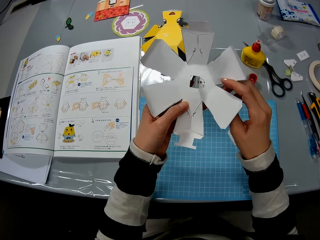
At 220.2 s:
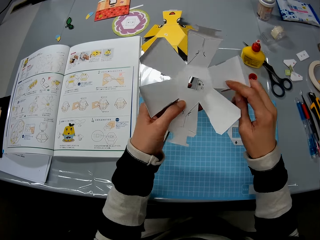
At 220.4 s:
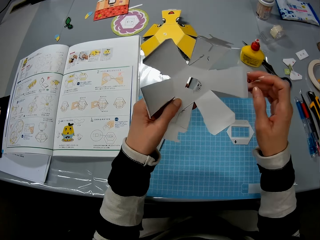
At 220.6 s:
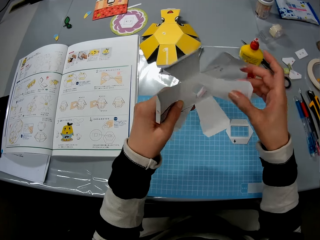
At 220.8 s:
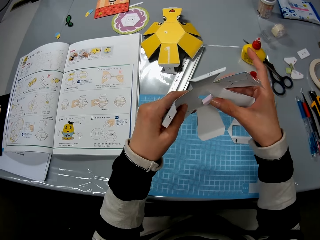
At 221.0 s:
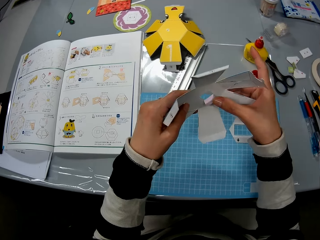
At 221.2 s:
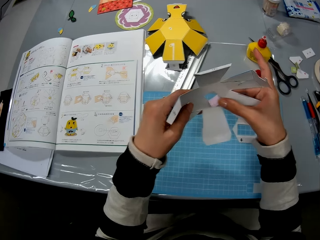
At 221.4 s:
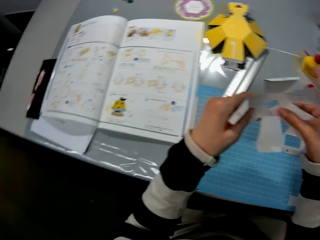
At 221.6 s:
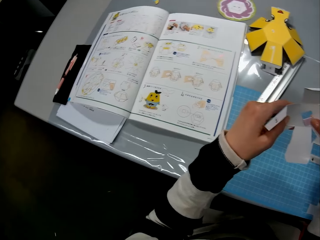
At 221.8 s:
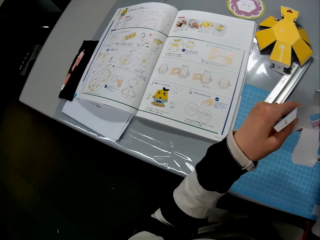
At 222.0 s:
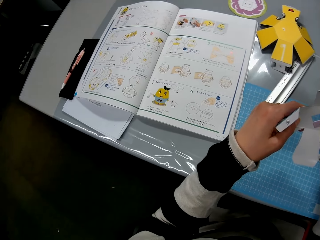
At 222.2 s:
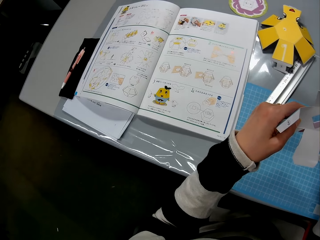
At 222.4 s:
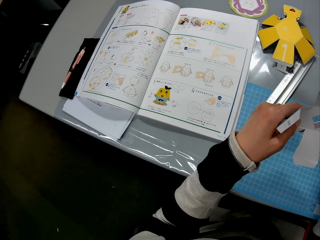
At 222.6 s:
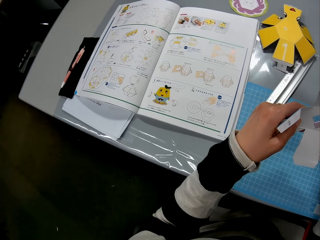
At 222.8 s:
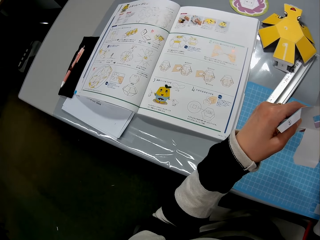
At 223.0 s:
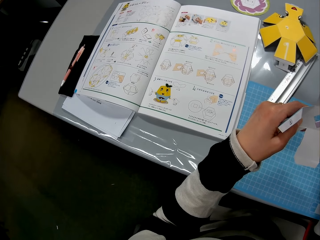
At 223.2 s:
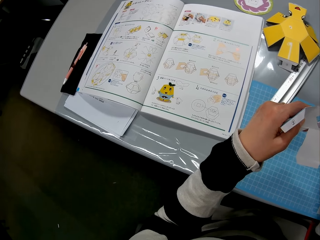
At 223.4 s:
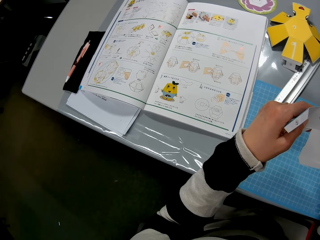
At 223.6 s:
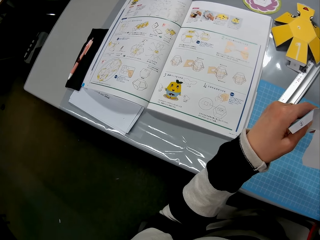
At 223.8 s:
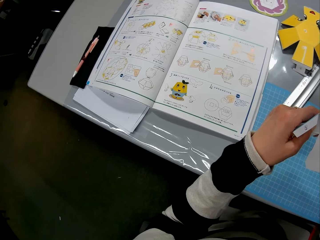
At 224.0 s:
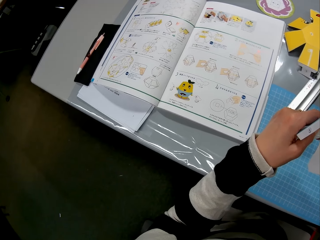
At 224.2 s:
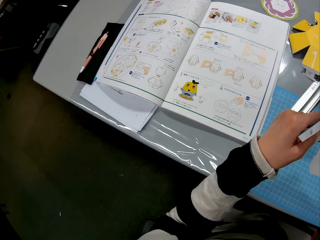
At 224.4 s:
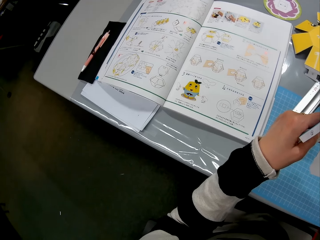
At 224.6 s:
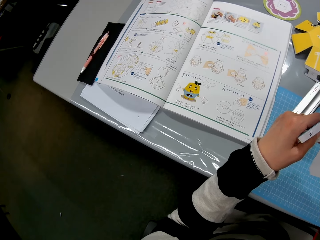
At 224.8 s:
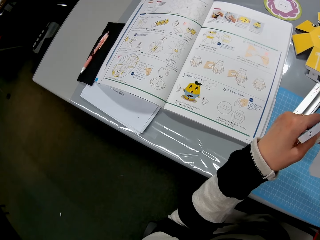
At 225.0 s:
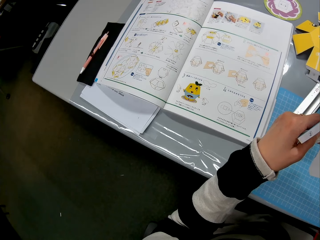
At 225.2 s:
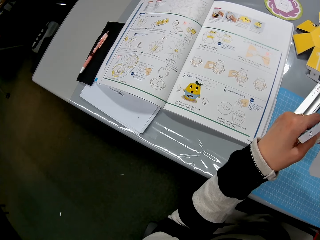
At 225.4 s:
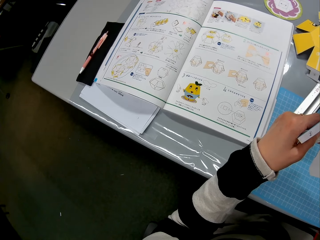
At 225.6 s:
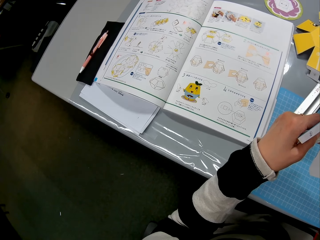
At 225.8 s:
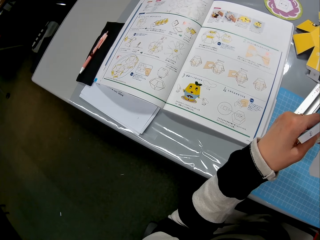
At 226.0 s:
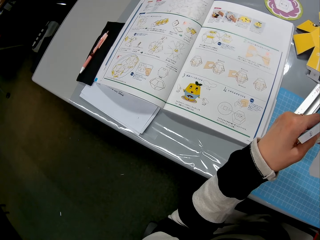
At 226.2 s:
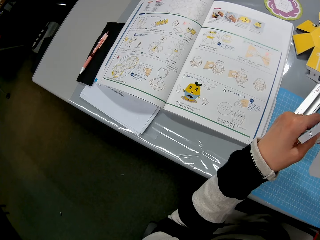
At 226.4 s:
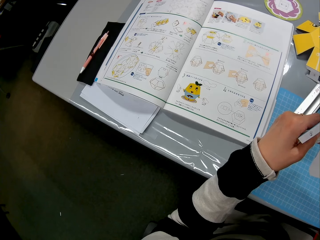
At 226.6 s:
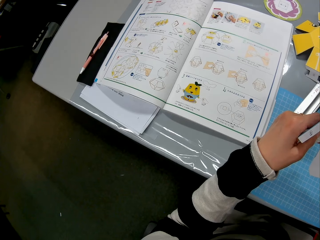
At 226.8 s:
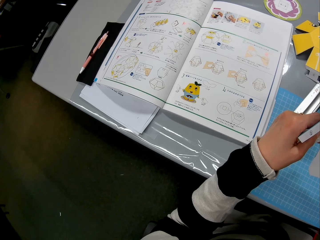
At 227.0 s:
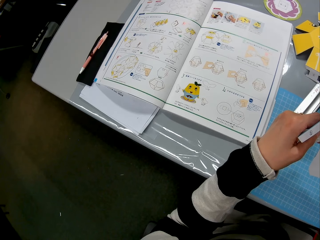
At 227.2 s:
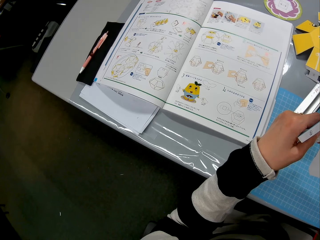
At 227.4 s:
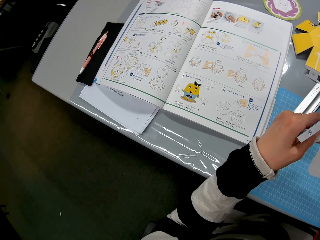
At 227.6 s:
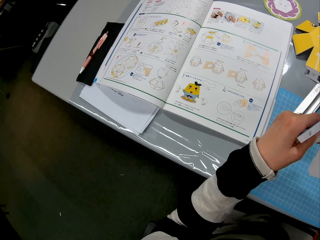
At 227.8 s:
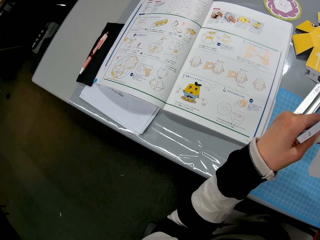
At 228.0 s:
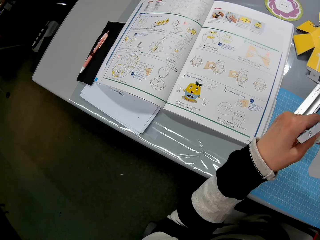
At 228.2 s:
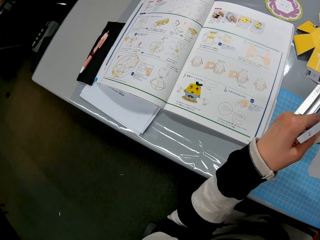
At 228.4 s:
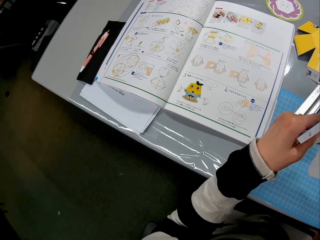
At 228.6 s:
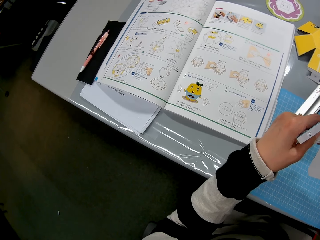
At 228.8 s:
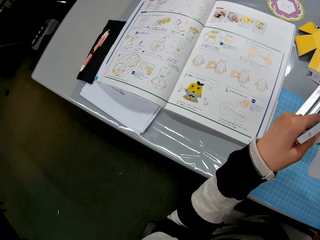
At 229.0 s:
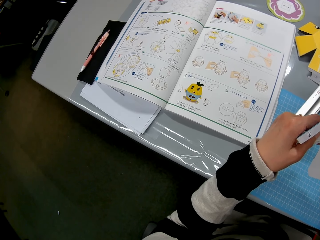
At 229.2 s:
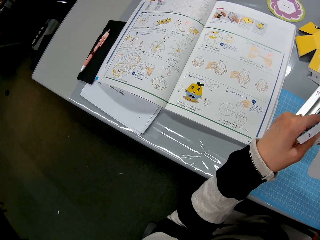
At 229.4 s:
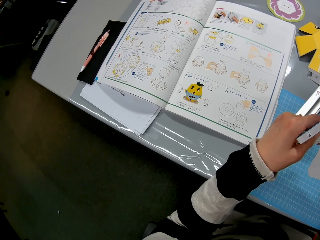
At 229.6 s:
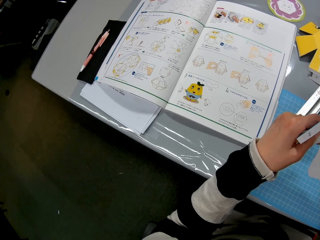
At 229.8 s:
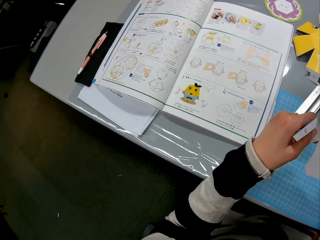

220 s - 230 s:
The camera wearer looks at the book.

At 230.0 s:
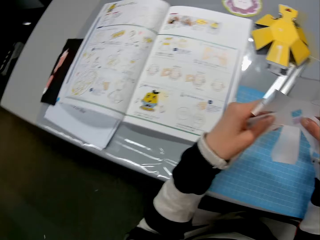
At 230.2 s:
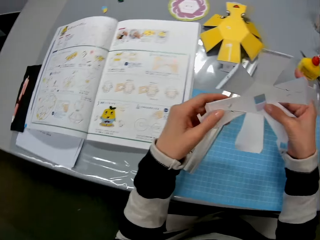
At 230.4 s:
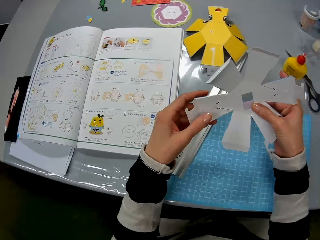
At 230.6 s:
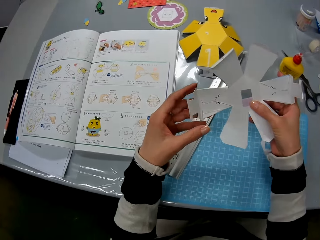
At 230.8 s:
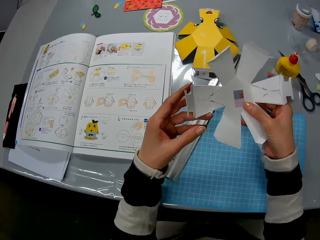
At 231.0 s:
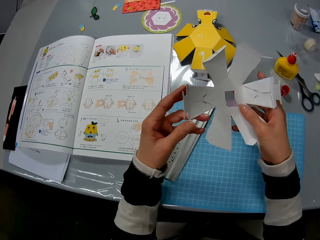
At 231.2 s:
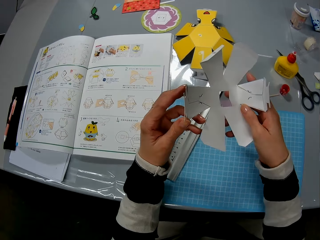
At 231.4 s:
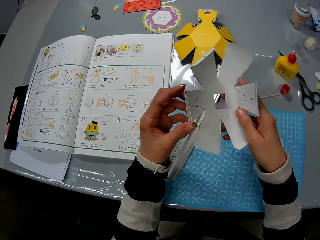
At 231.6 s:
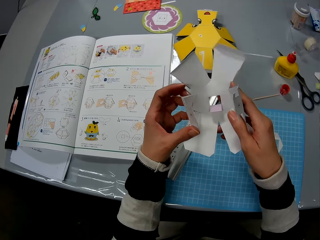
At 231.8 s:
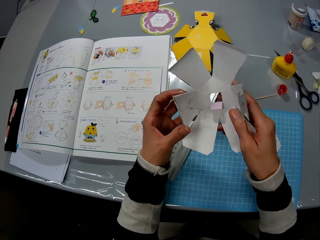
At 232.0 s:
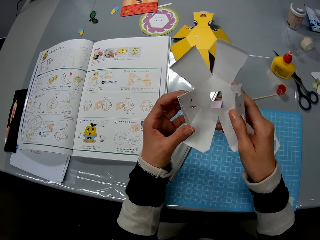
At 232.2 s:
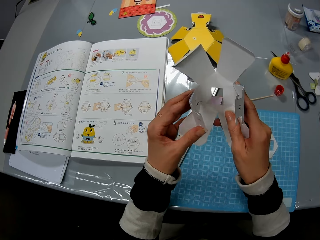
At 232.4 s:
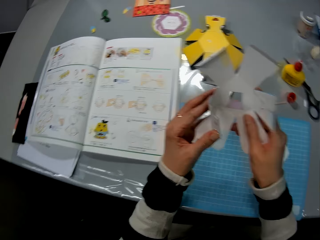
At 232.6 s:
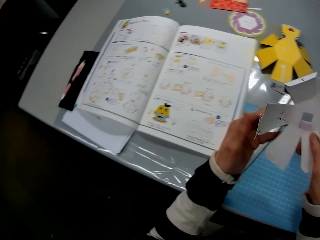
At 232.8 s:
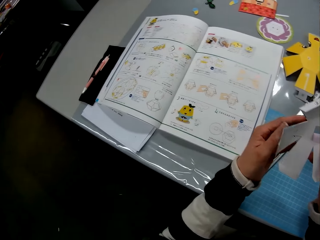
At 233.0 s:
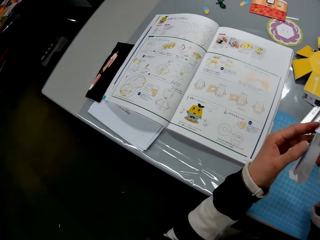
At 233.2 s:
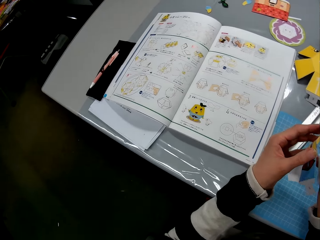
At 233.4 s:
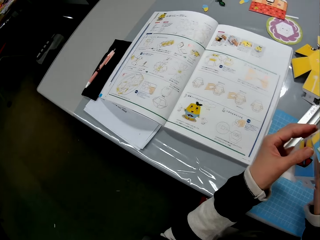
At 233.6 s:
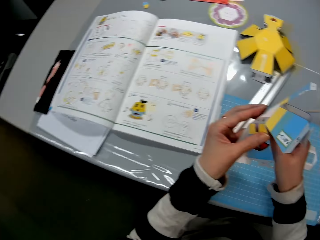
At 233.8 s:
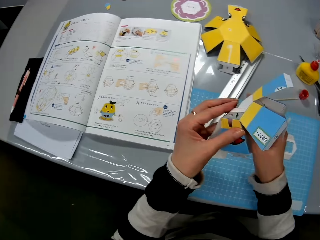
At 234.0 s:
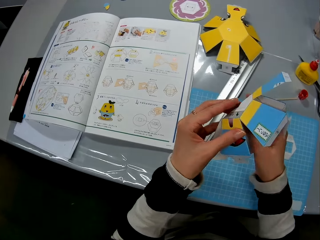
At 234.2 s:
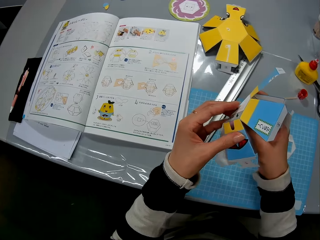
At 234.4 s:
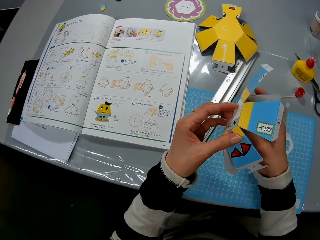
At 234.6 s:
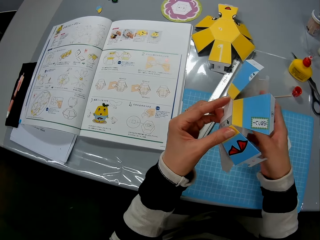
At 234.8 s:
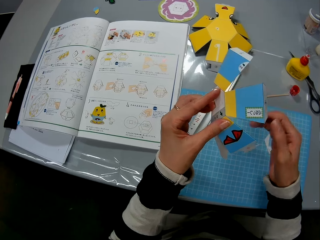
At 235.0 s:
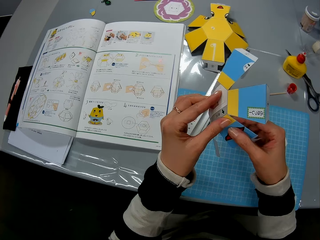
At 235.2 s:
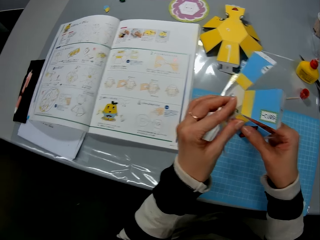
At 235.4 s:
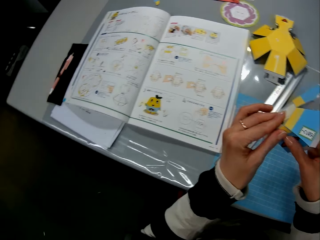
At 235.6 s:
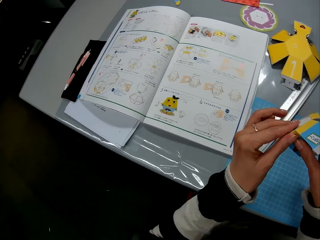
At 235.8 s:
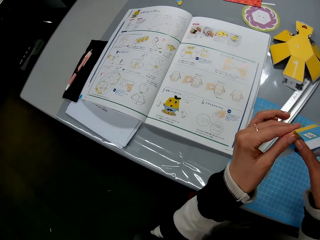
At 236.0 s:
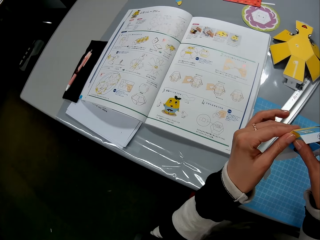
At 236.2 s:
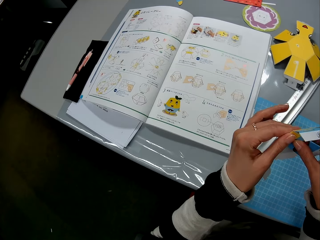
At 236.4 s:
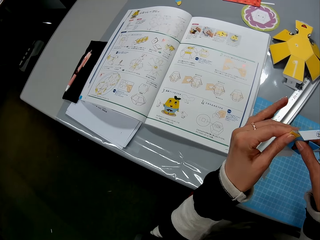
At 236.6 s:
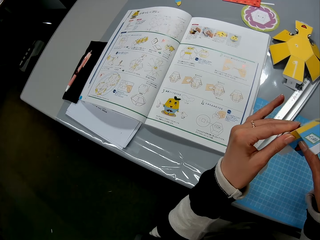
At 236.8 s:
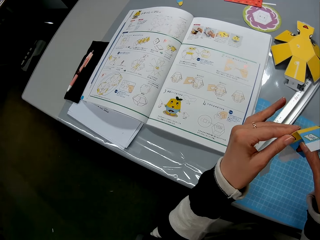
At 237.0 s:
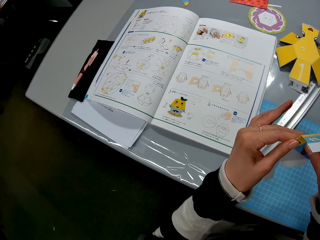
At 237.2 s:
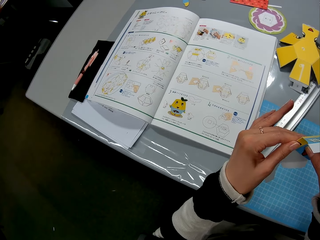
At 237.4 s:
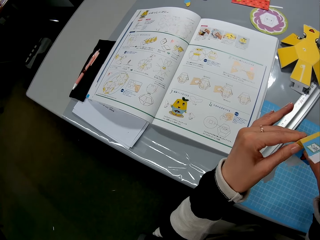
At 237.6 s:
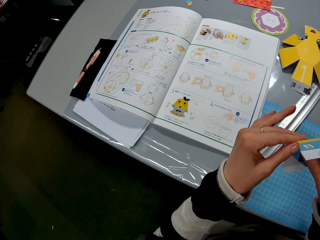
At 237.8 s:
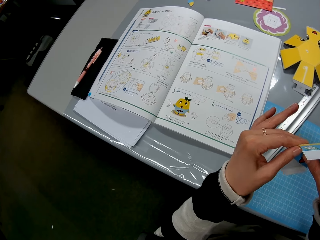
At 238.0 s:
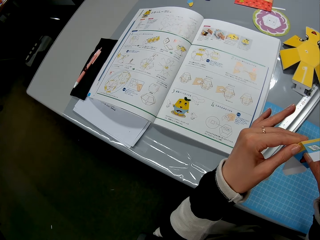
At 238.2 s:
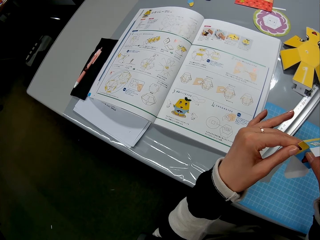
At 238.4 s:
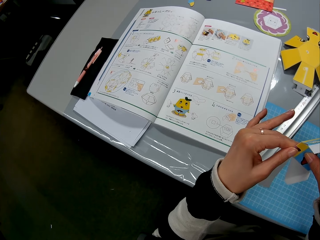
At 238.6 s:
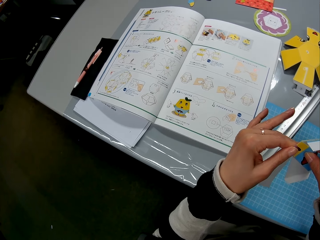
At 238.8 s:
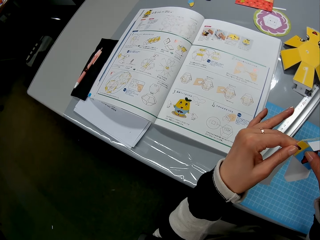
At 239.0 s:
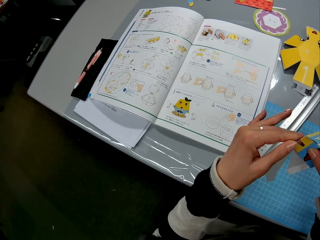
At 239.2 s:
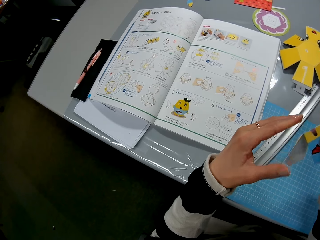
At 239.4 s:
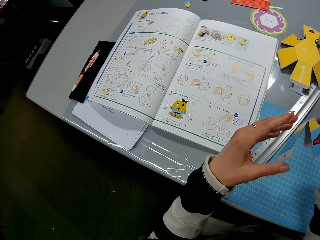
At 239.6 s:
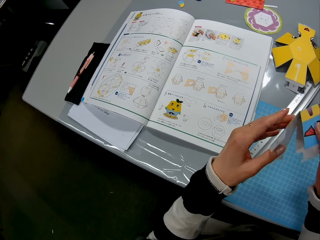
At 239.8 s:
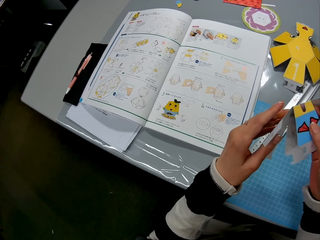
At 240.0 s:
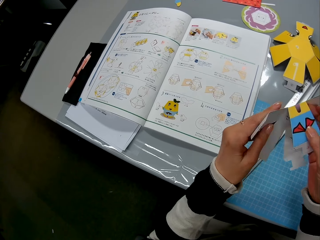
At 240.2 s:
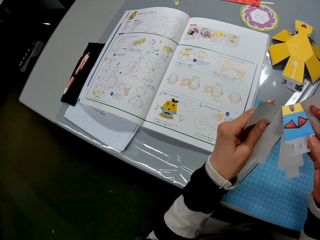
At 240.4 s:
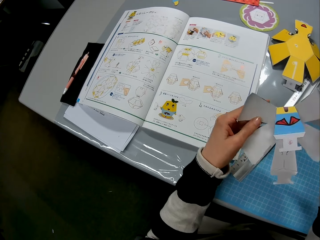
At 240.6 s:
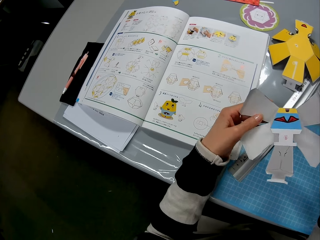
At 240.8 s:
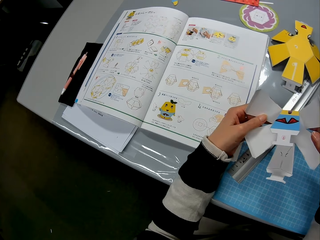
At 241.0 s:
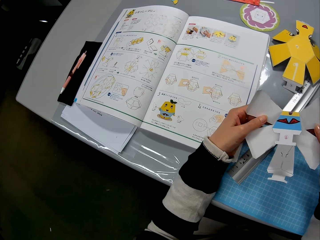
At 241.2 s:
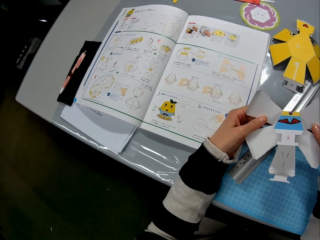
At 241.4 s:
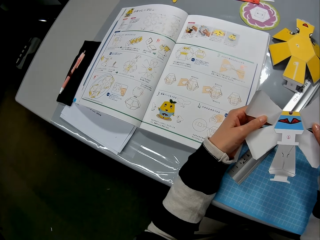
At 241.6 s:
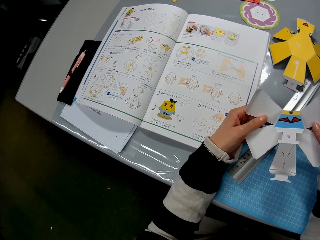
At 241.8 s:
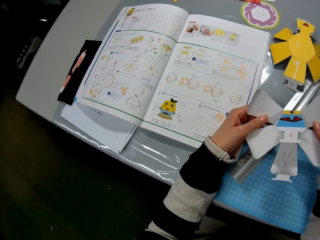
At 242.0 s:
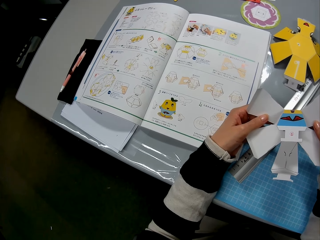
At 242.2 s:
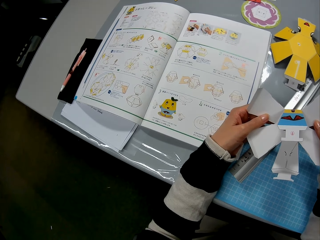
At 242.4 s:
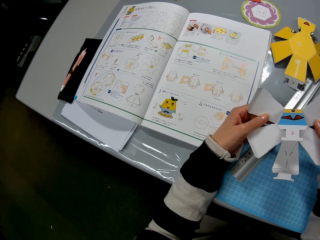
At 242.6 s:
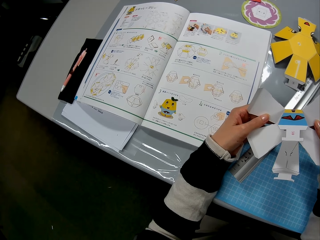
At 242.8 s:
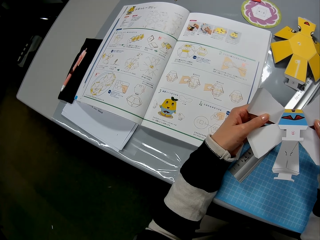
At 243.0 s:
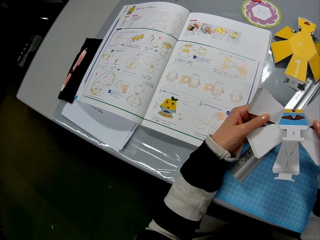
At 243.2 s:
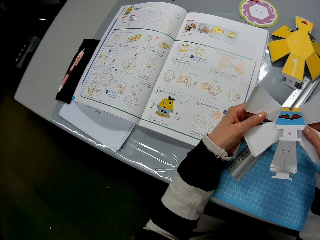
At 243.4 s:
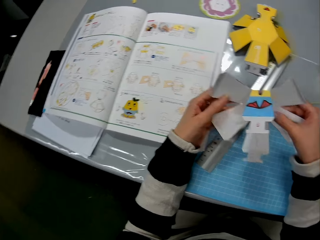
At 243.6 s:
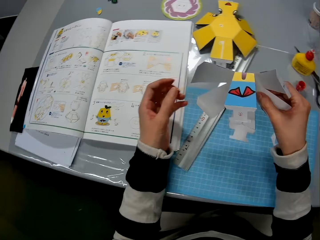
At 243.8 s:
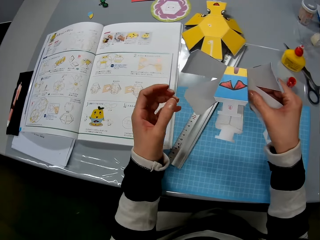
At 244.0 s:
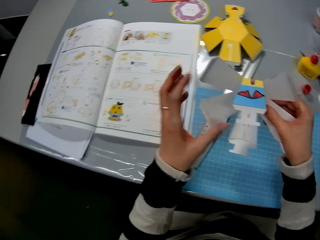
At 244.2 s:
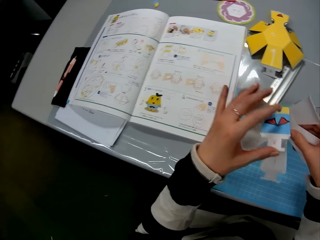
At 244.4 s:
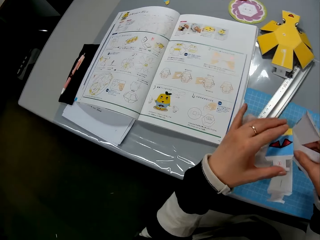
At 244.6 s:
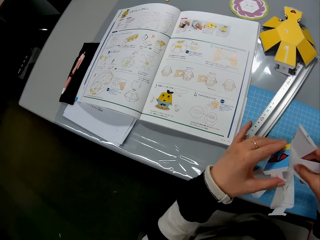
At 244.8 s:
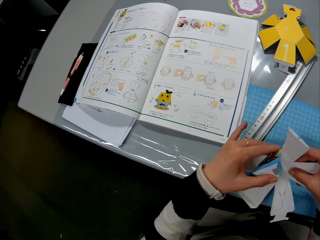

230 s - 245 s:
The camera wearer looks at the piece of paper. They look at the book.
